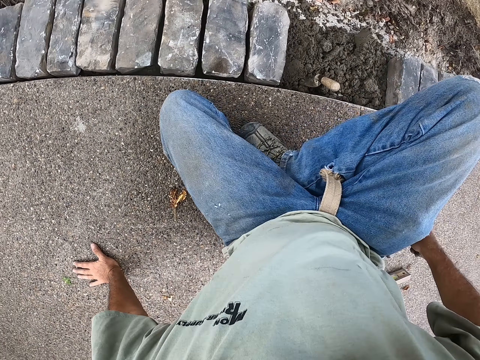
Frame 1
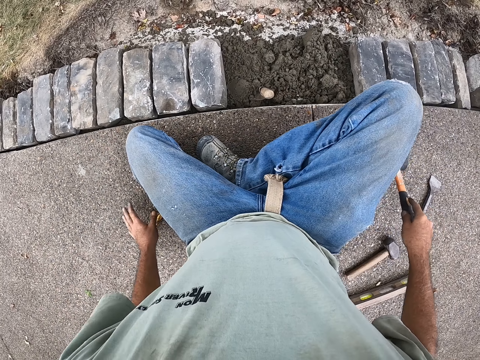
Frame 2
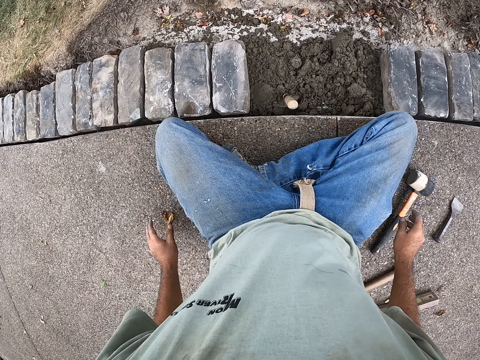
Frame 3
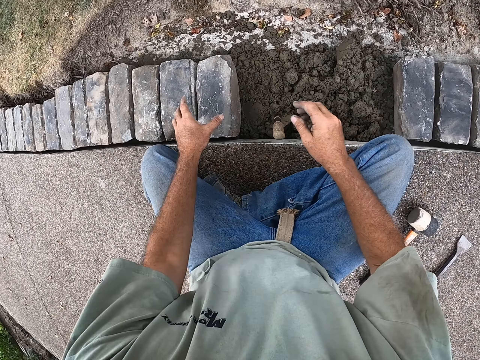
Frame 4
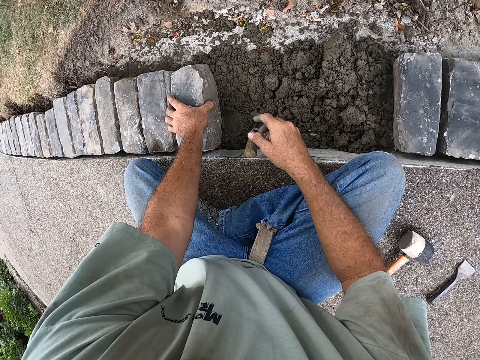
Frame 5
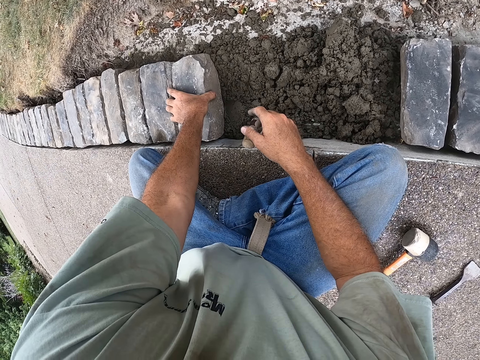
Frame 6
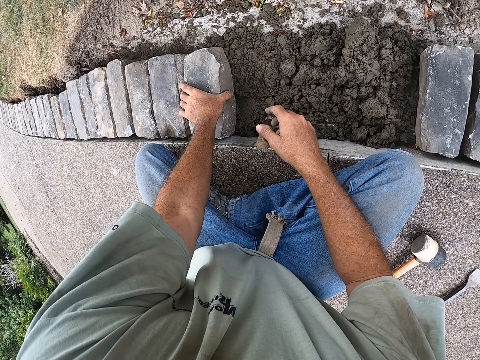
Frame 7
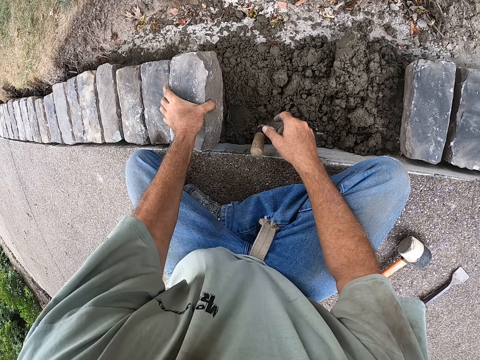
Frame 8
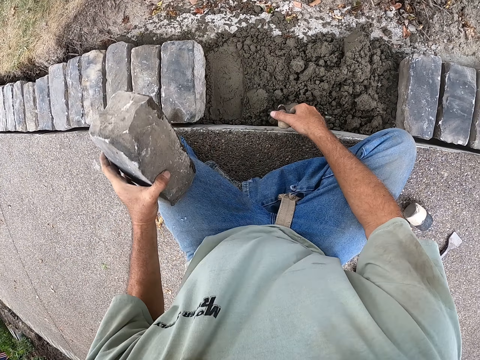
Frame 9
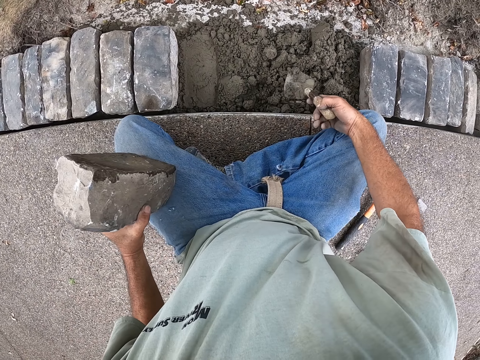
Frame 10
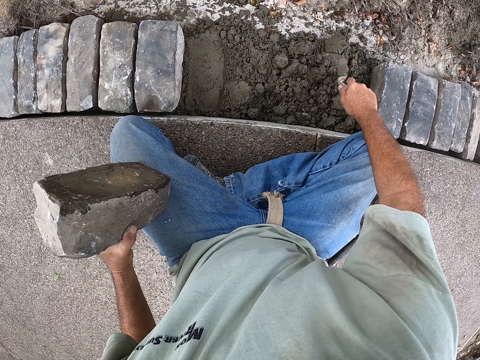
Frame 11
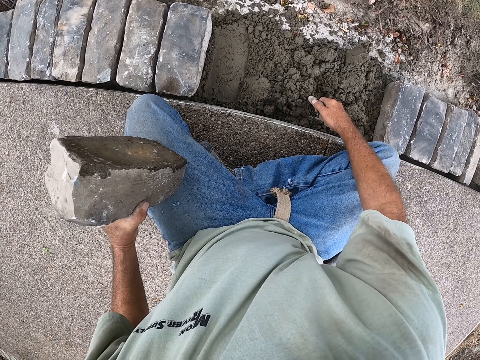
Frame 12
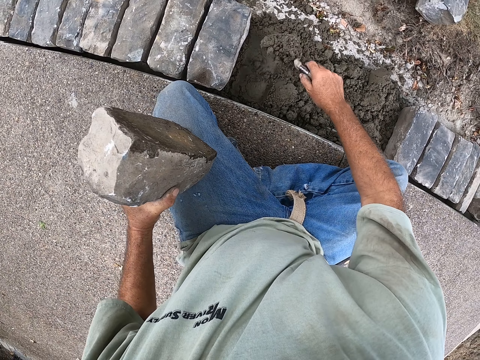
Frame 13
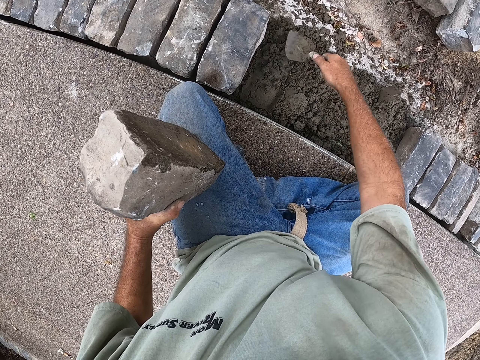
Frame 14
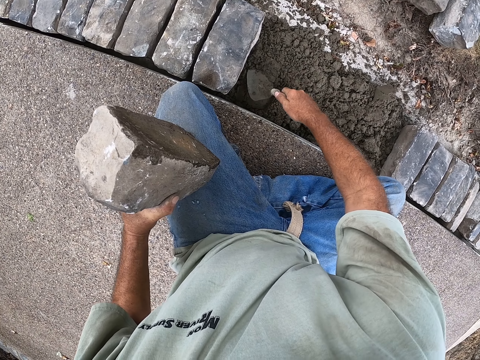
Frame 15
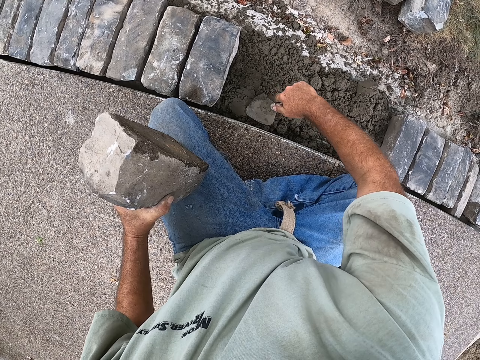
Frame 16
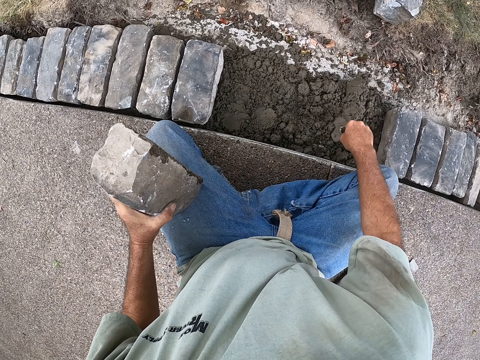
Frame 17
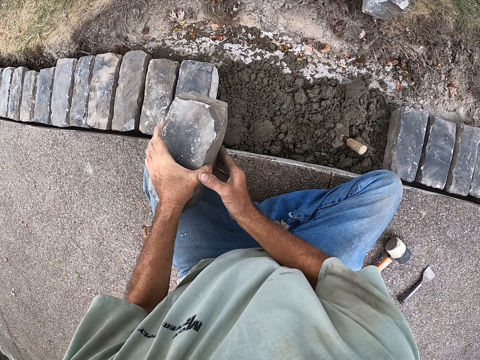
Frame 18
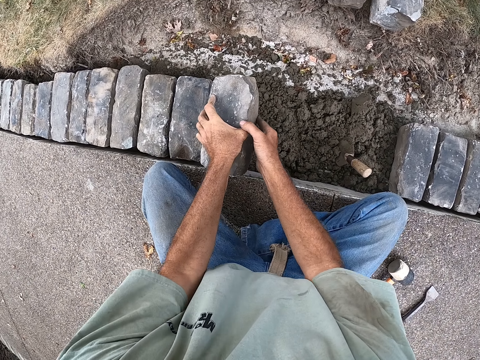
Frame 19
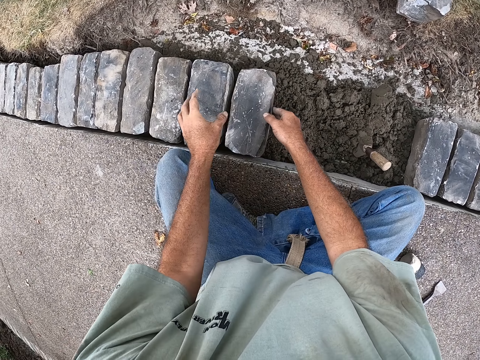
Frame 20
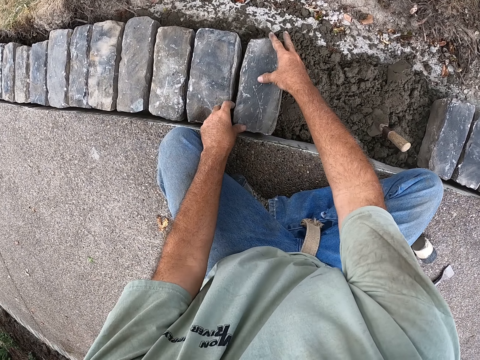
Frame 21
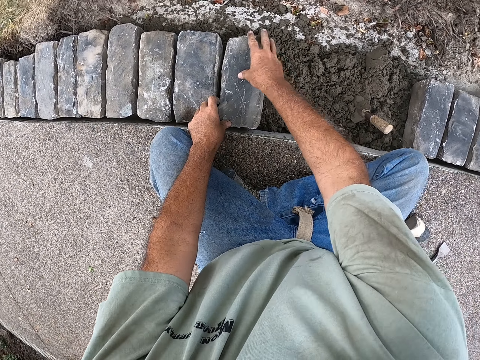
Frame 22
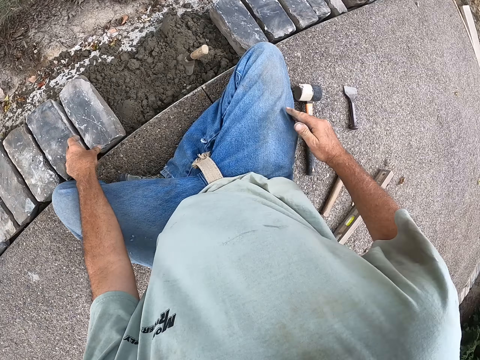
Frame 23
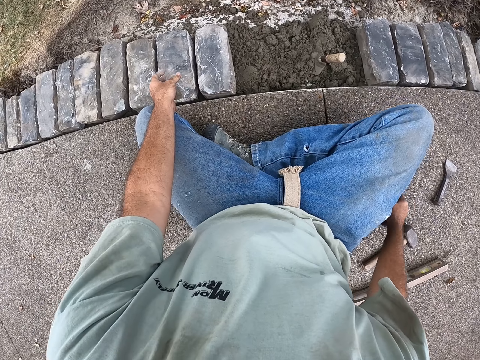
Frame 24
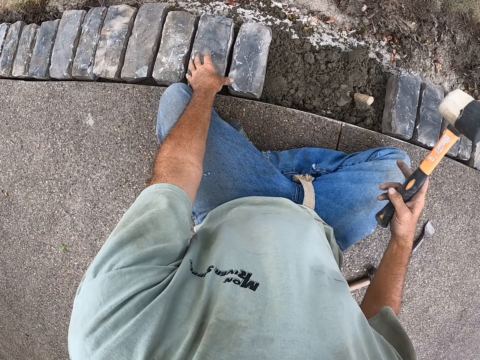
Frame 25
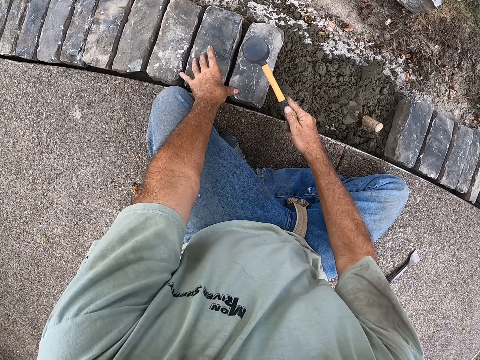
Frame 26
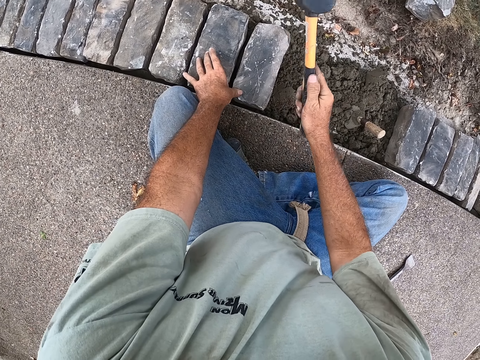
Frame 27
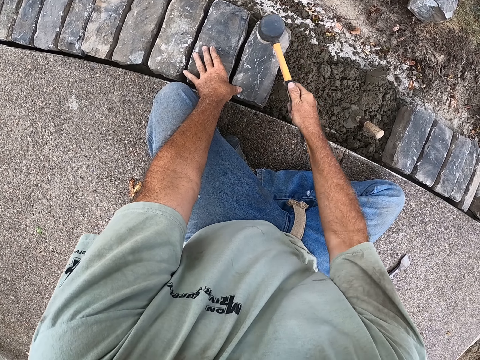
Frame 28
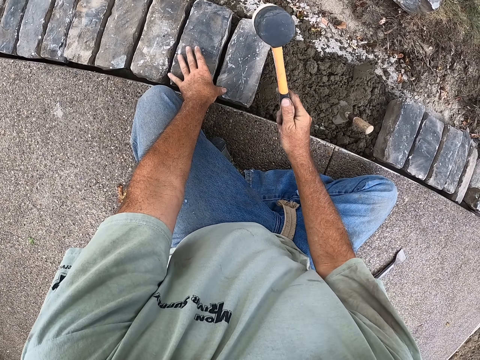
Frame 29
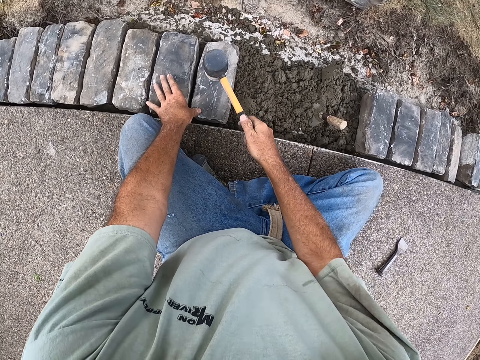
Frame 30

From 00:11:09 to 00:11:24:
The camera wearer moves. They place the mallet down. They pick up the block. They pick up the building trowel and scoop the cement. They place the building trowel down. They place the block down. They pick up the mallet and hit the block with the mallet.

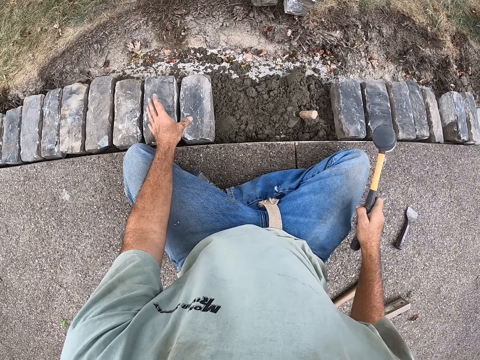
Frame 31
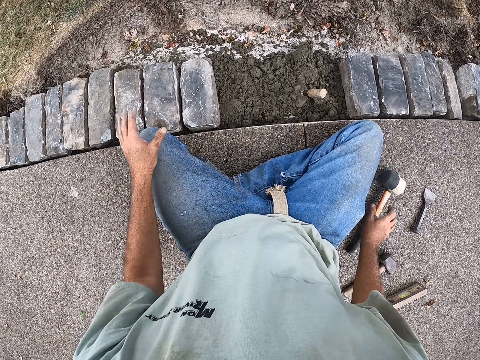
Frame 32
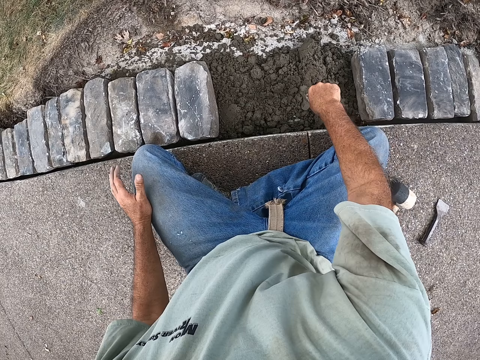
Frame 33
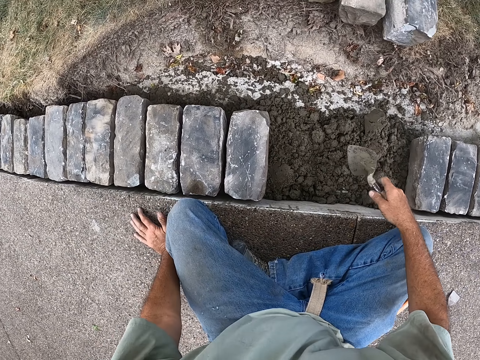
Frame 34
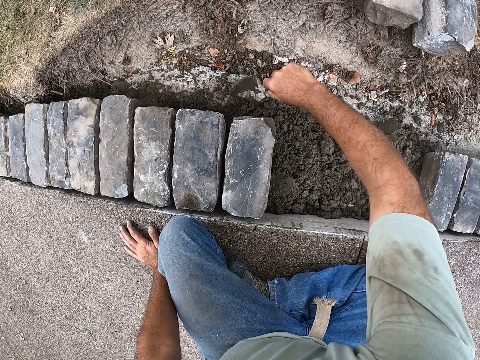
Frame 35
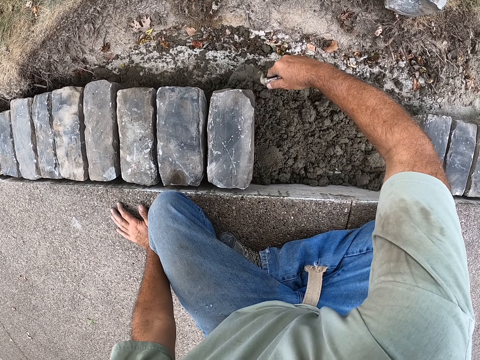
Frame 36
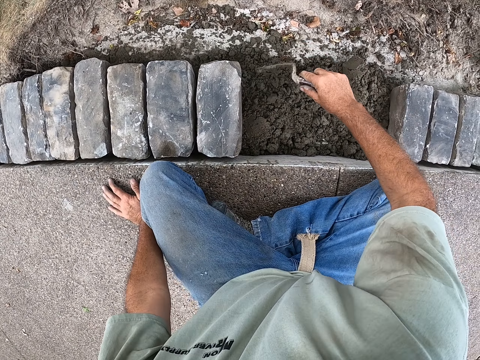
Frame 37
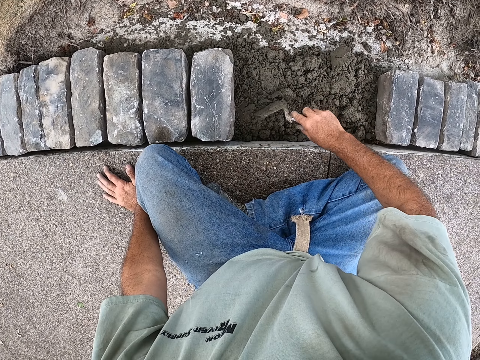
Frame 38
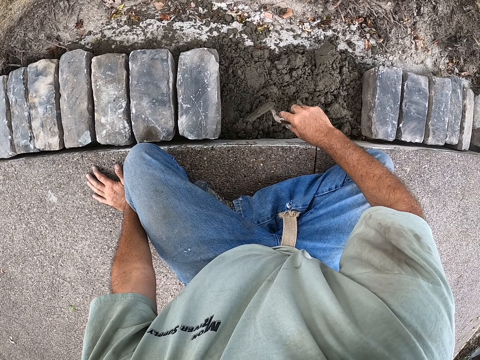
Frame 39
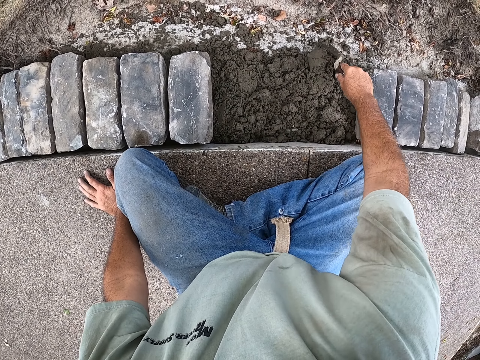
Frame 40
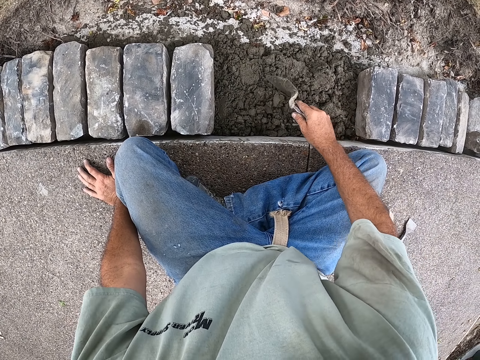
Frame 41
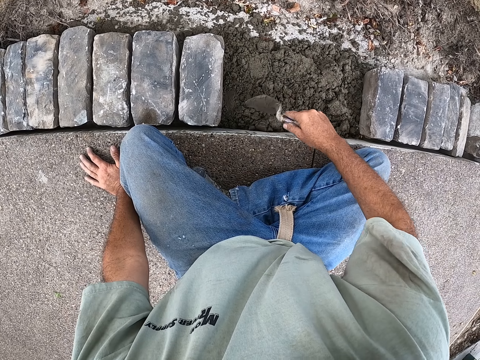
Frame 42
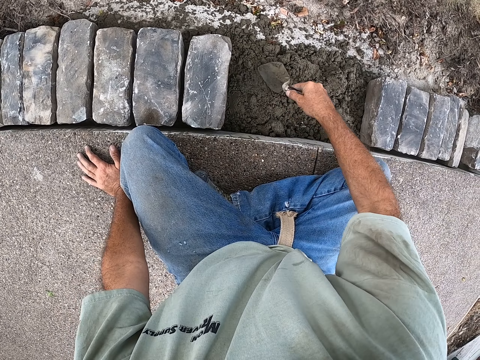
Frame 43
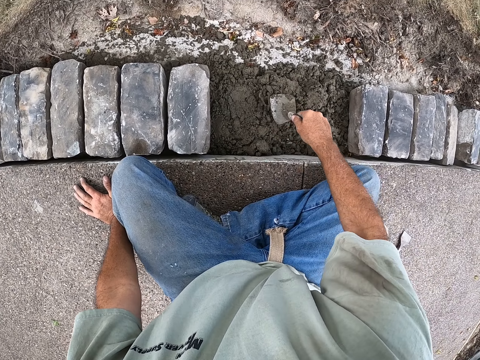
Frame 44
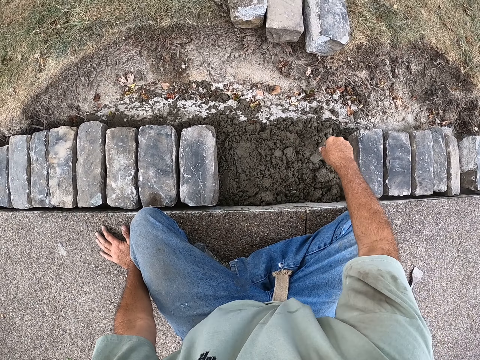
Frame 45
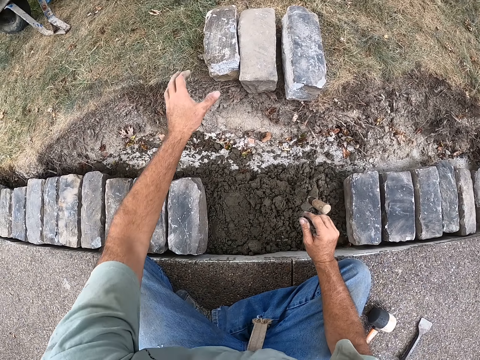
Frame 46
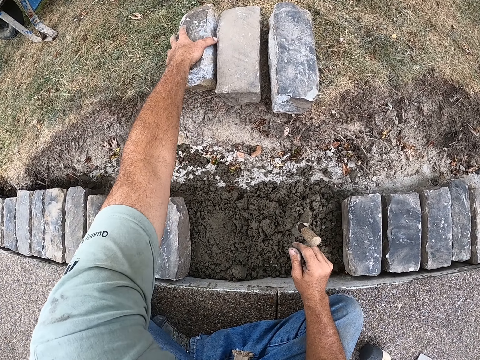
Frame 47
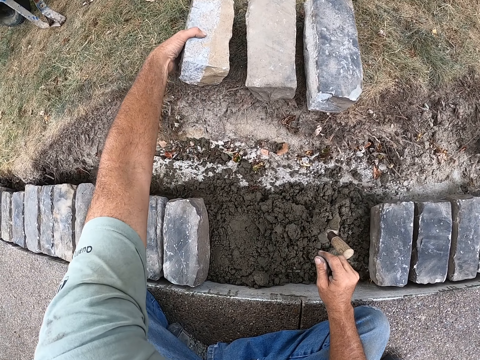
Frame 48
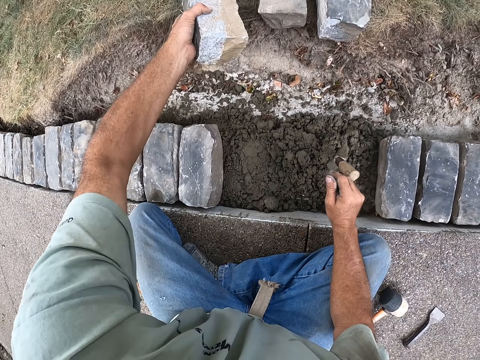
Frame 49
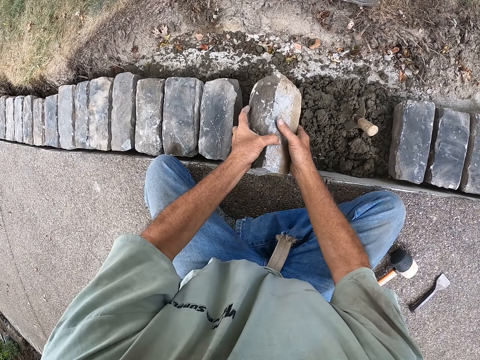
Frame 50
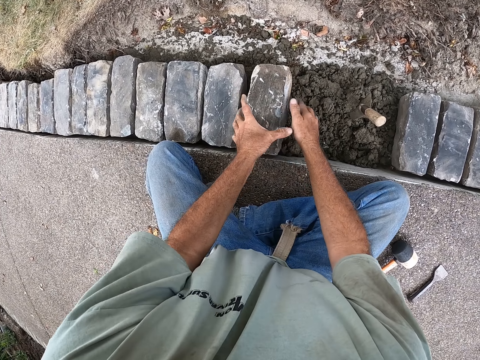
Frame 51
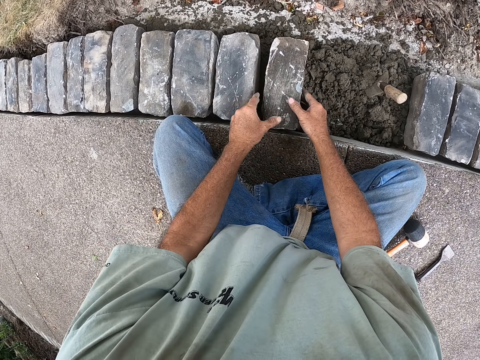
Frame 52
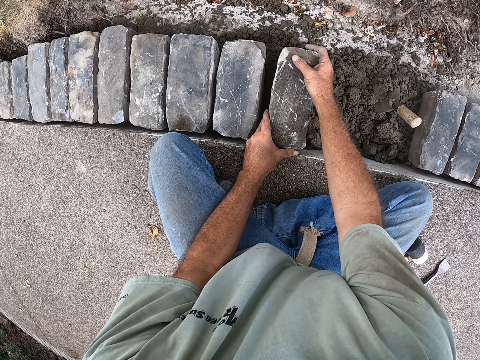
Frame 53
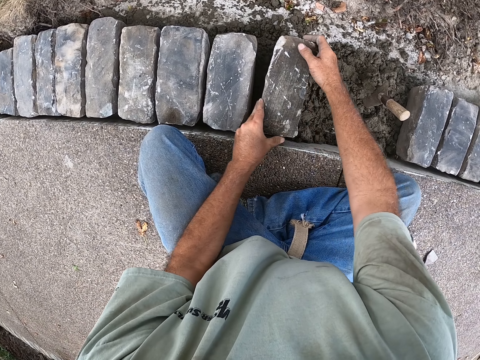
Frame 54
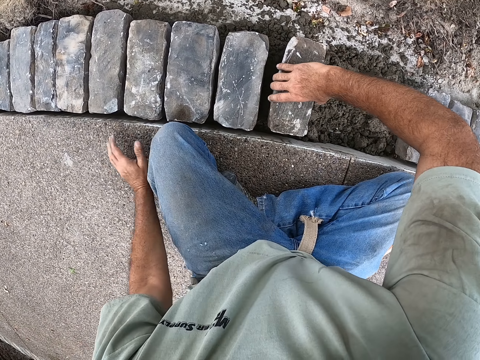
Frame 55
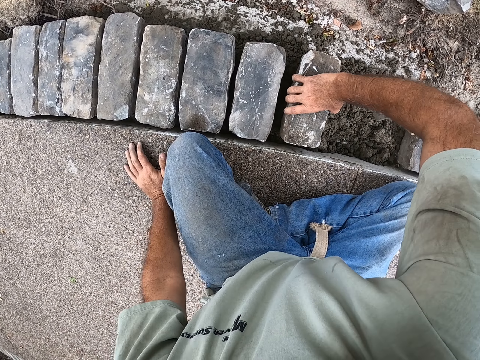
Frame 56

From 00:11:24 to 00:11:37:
The camera wearer places the mallet down. They pick up the building trowel and scoop the cement. They place the building trowel down. They pick up the block and place the block down.
